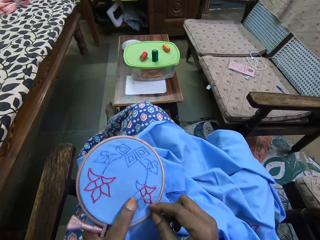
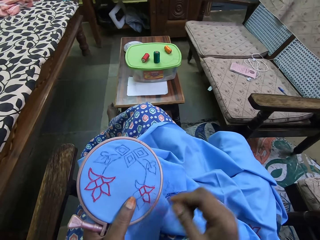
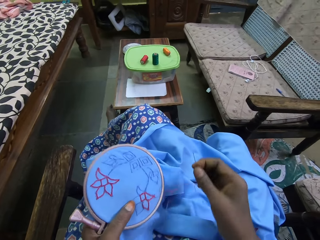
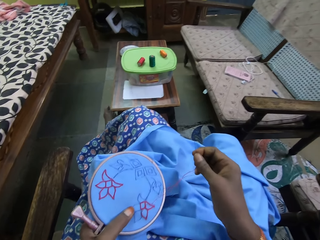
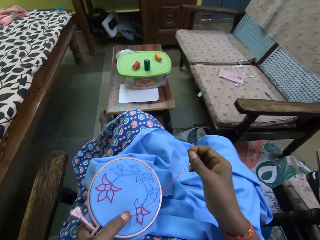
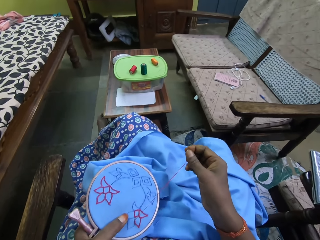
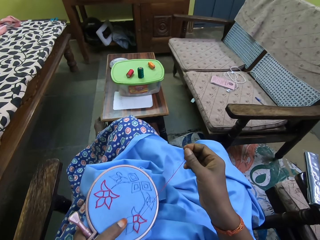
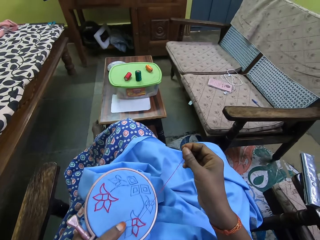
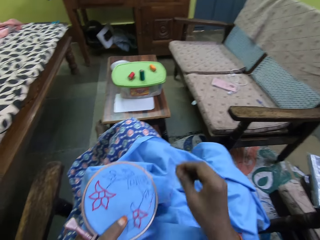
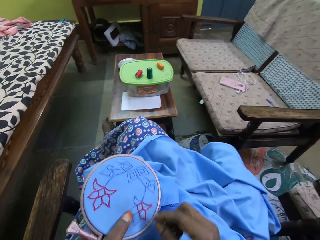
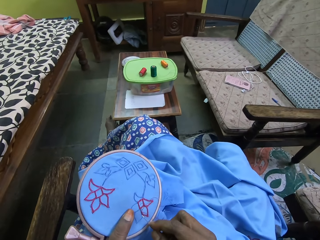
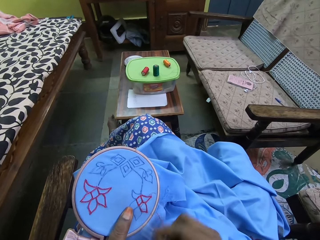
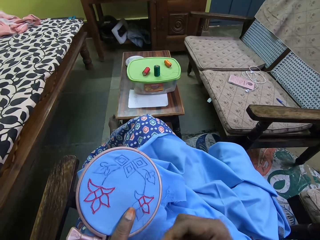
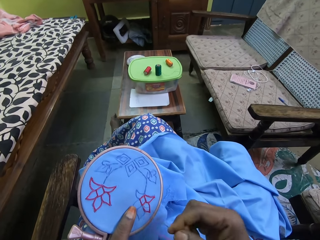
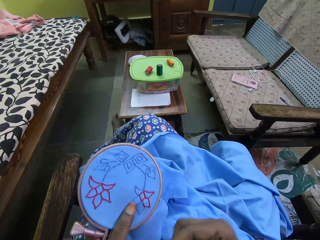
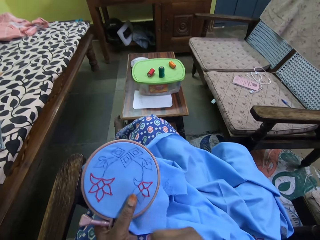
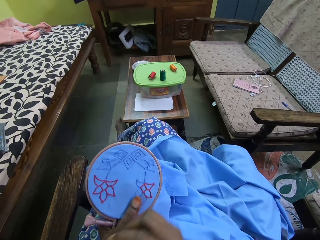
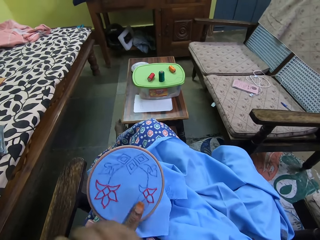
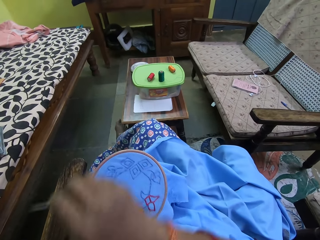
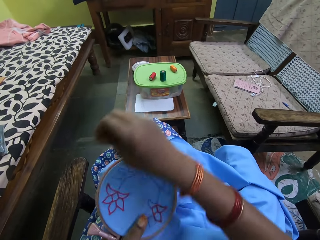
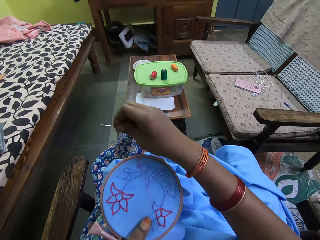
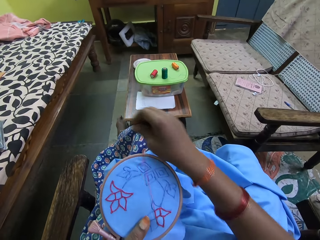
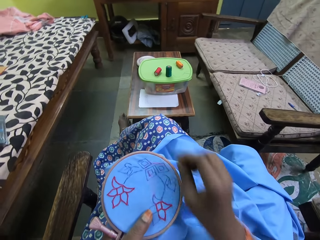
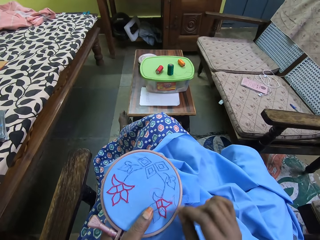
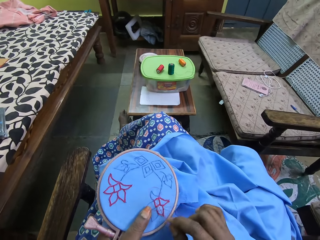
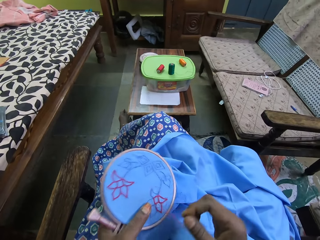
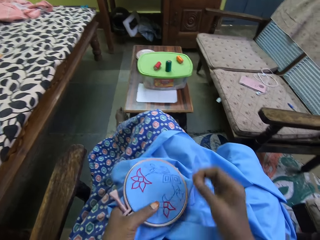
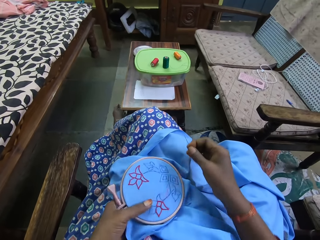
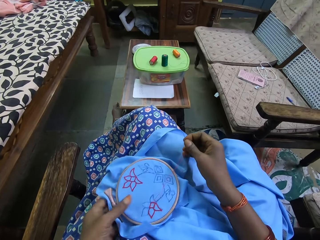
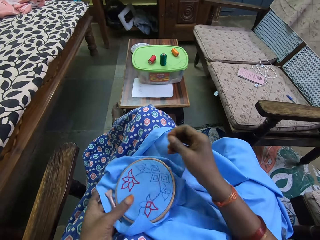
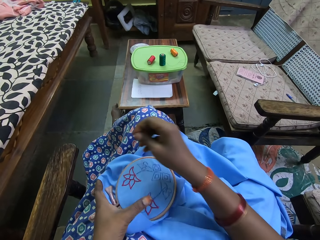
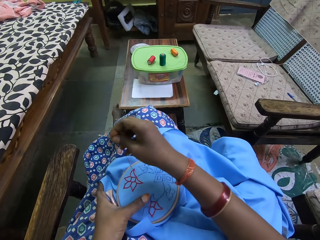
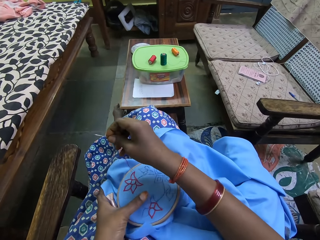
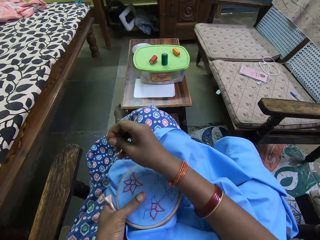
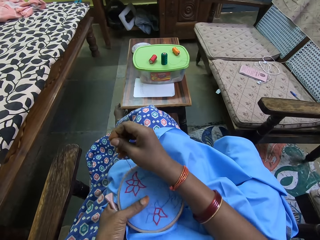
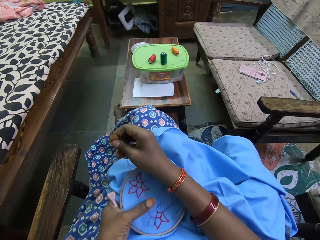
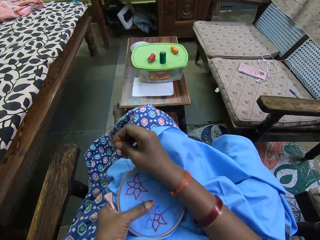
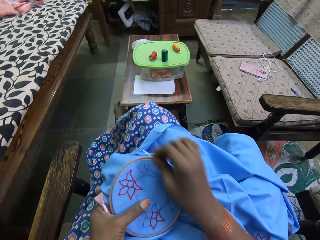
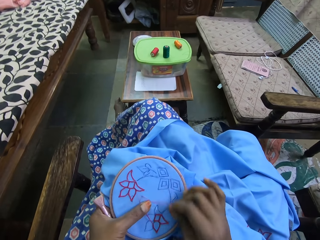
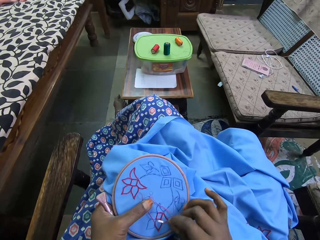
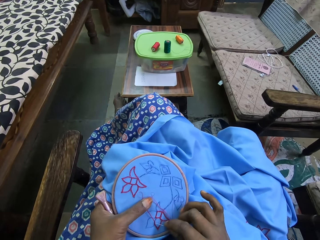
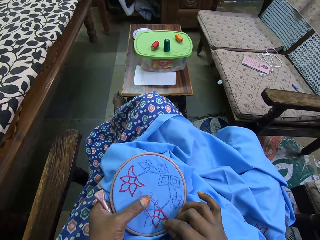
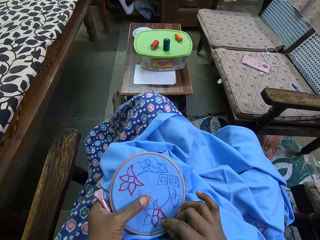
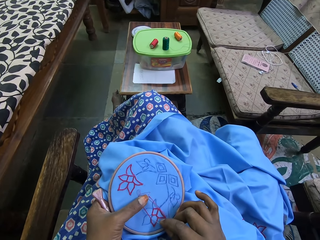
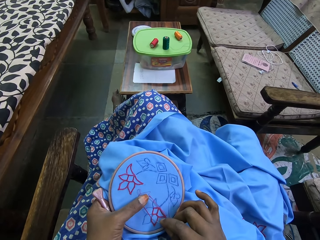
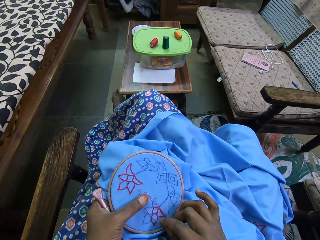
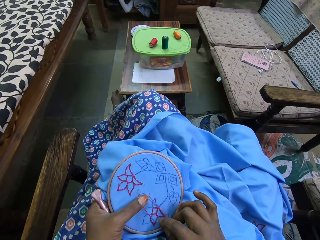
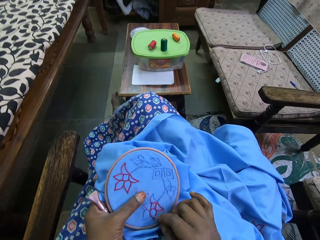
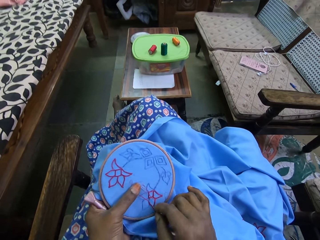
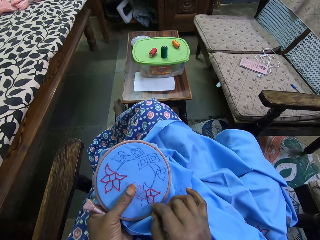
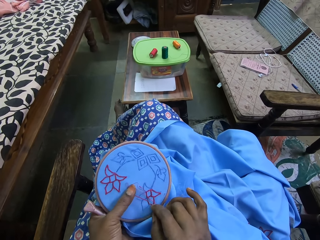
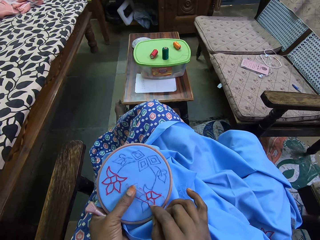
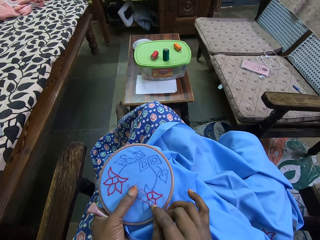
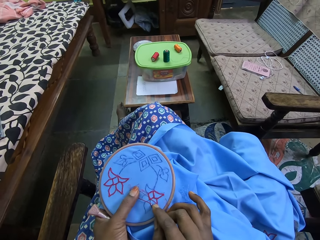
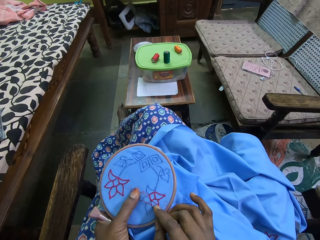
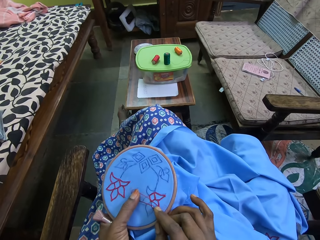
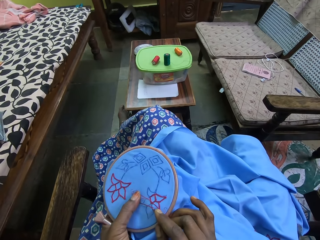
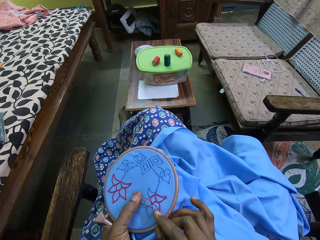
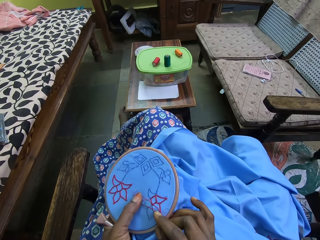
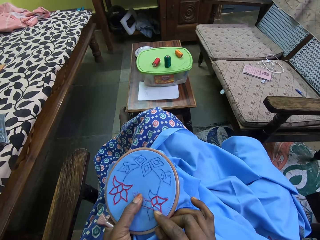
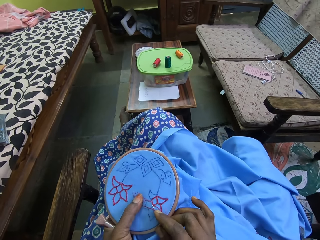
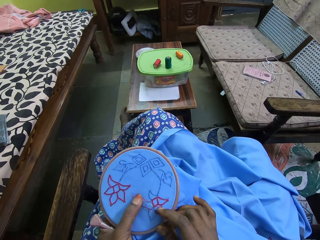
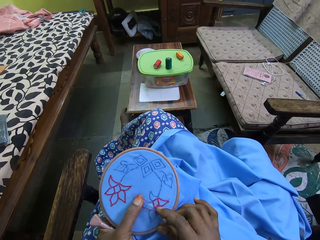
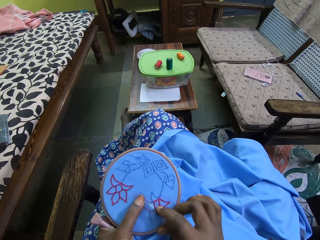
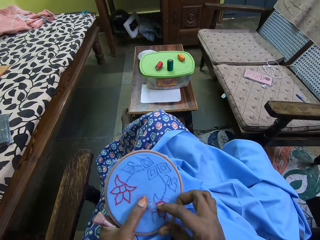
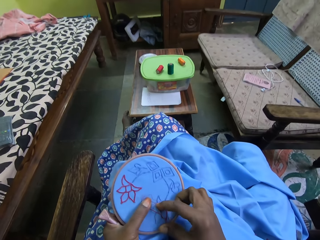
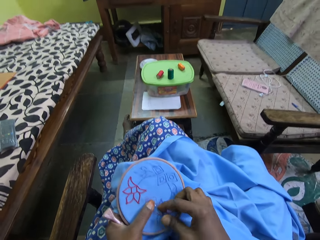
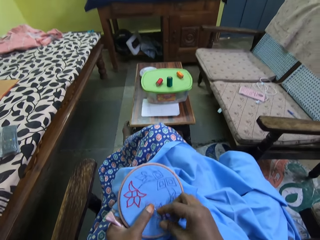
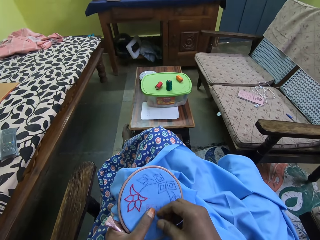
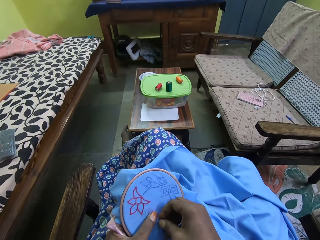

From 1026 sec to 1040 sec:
The camera wearer adjusts the thread. They stitch.

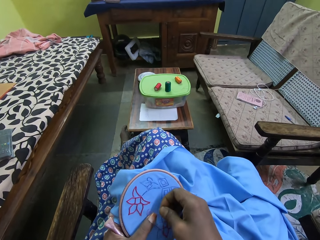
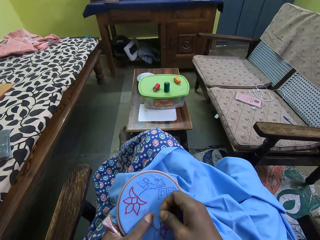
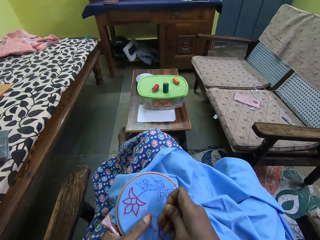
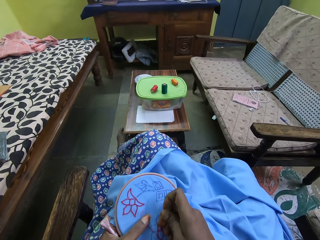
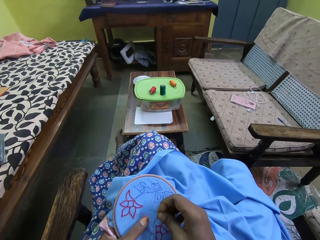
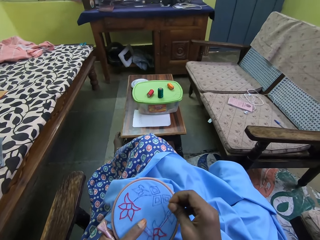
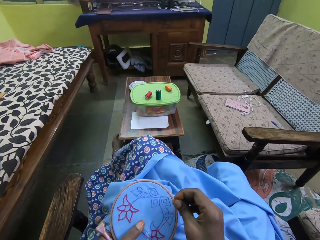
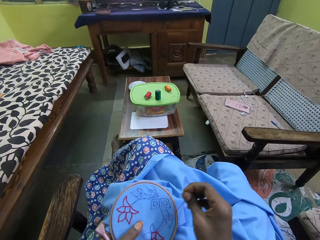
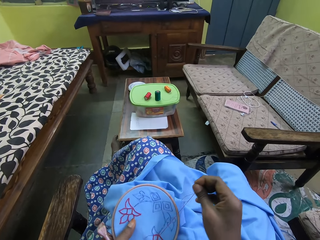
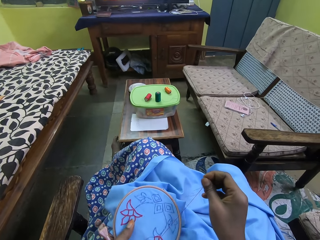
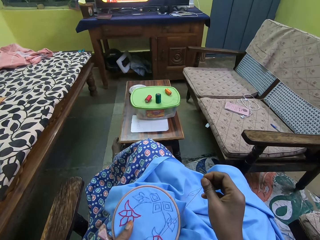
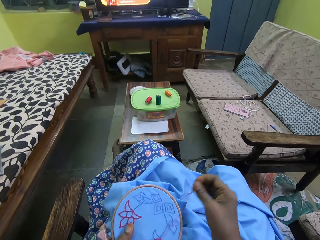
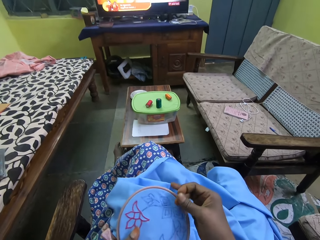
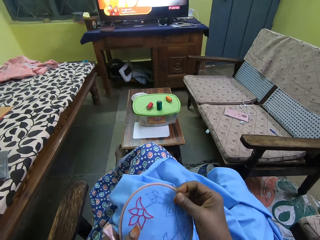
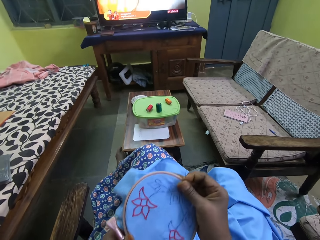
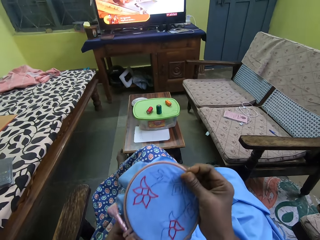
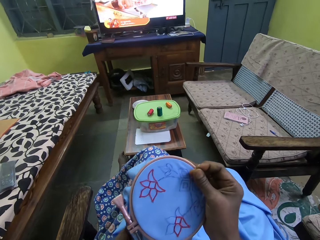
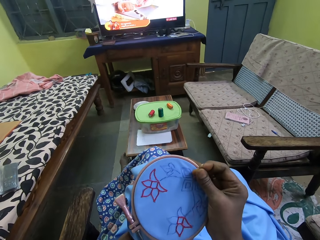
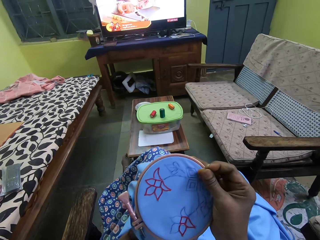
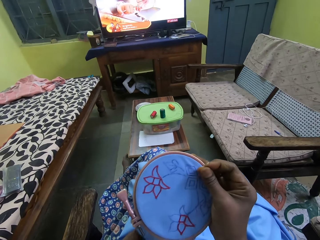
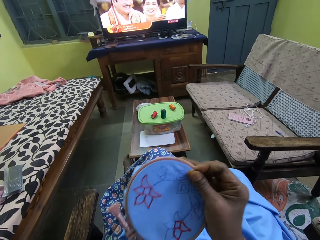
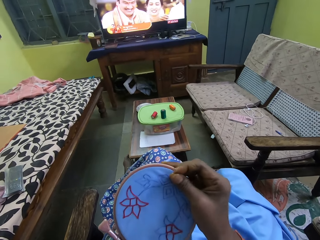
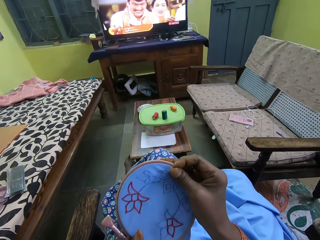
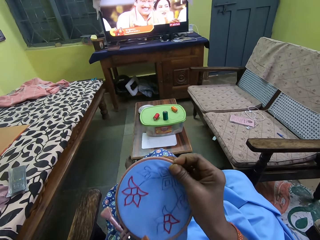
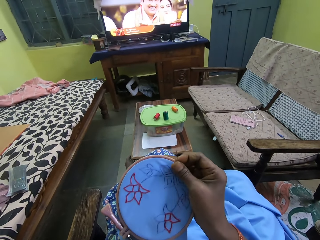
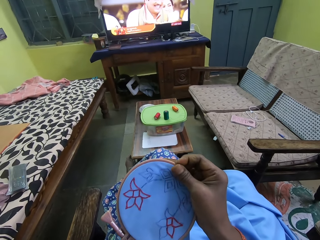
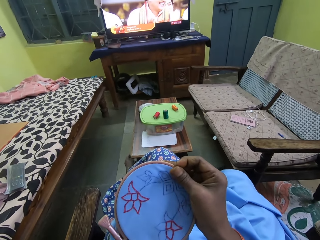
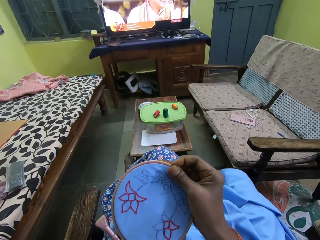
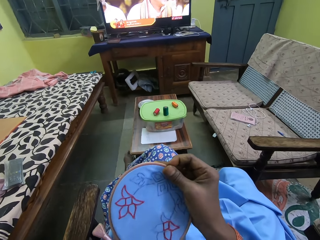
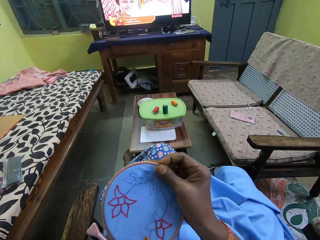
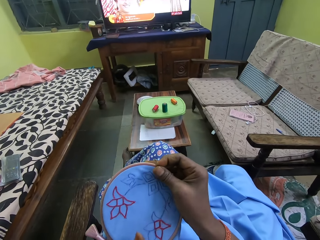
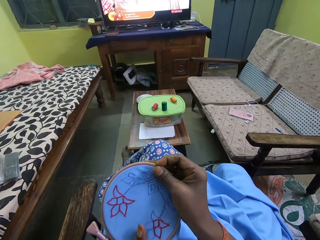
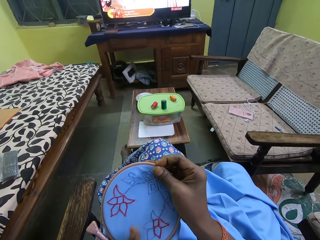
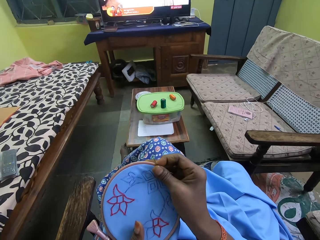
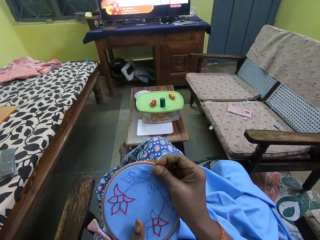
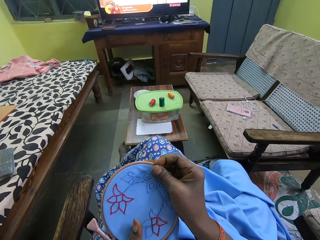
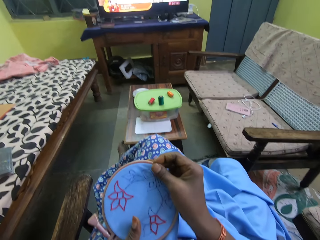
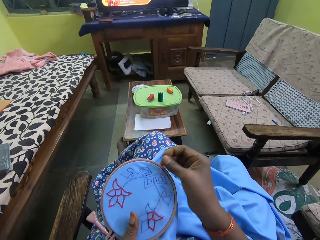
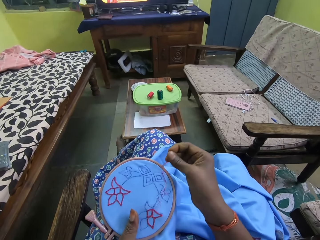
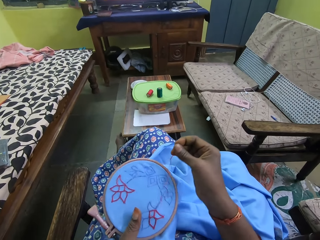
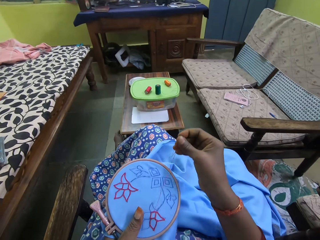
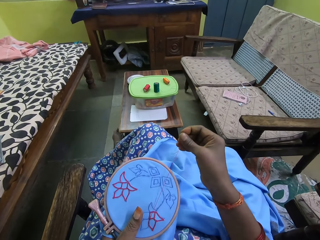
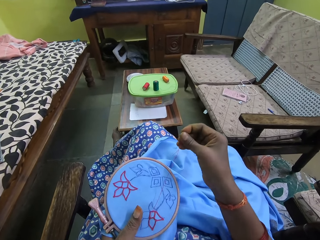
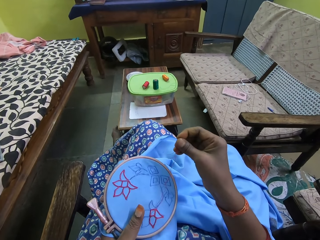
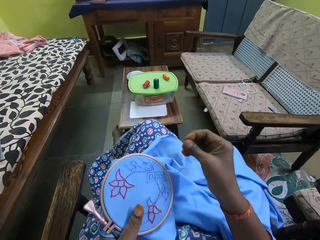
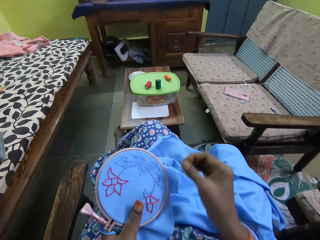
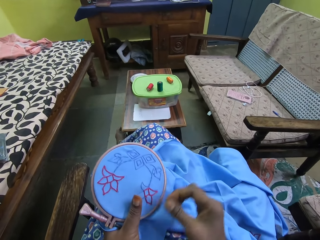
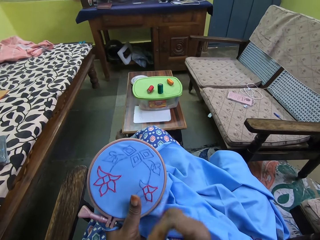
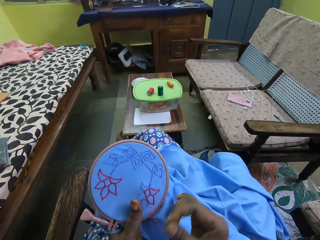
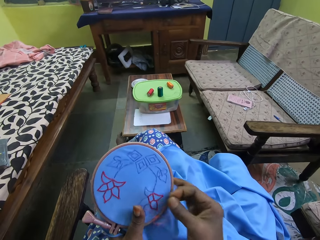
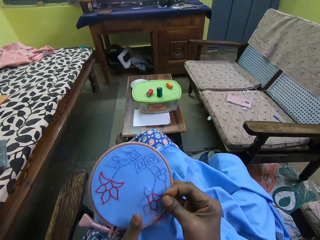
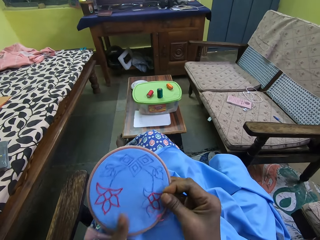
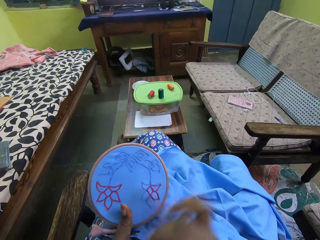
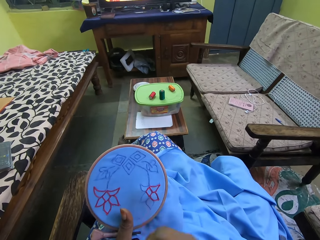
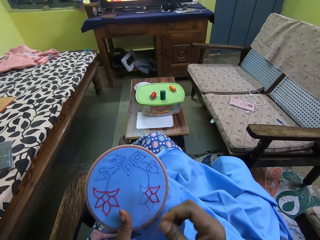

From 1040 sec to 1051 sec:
The camera wearer pulls the thread. She holds the embroidery hoop with her right hand. She adjusts the cloth. She holds the embroidery hoop with her left hand. She pulls the thread. She adjusts the cloth.
